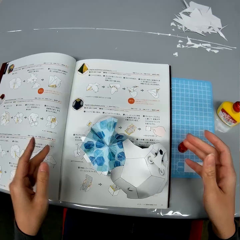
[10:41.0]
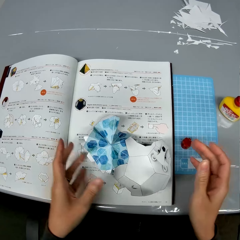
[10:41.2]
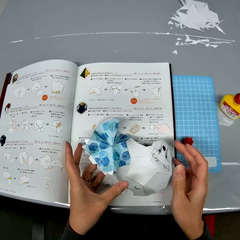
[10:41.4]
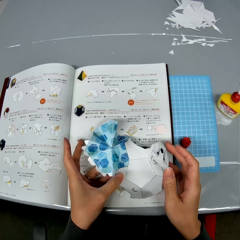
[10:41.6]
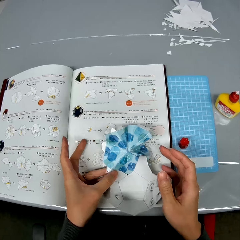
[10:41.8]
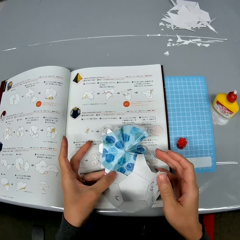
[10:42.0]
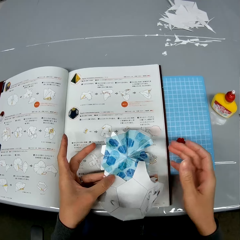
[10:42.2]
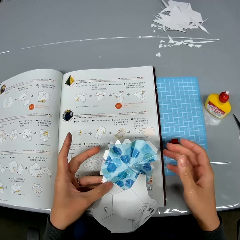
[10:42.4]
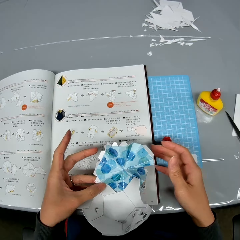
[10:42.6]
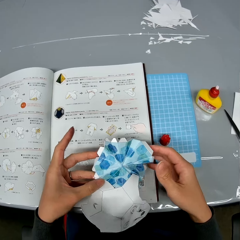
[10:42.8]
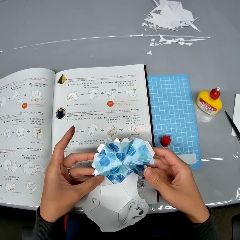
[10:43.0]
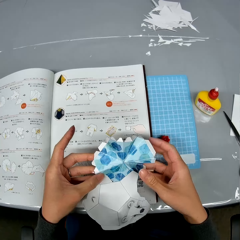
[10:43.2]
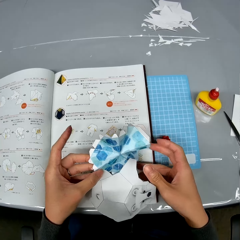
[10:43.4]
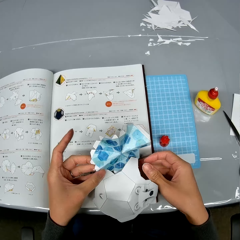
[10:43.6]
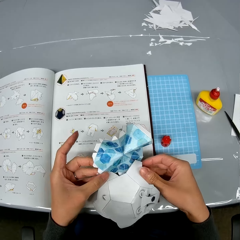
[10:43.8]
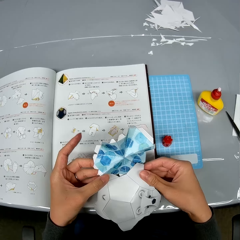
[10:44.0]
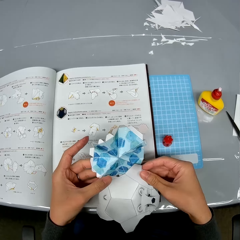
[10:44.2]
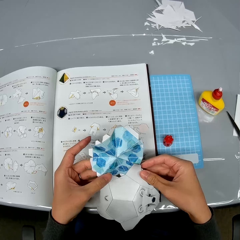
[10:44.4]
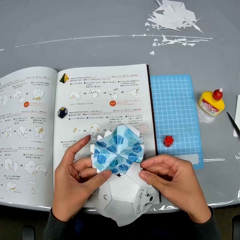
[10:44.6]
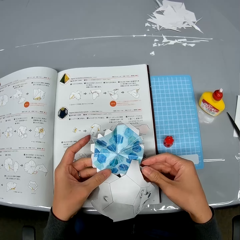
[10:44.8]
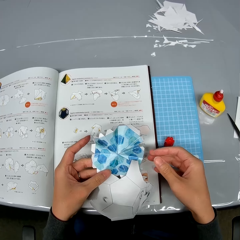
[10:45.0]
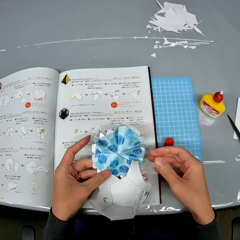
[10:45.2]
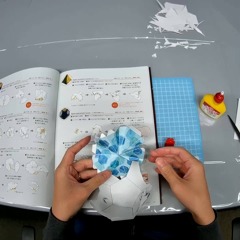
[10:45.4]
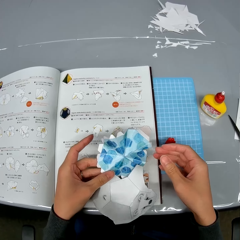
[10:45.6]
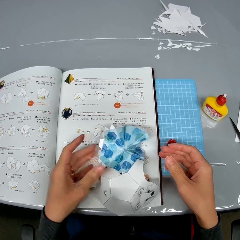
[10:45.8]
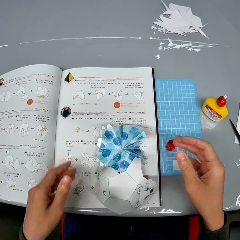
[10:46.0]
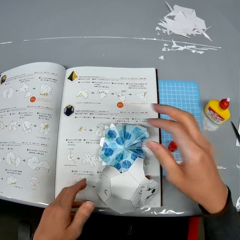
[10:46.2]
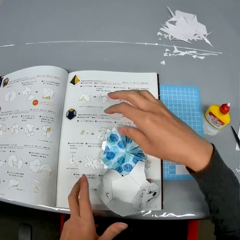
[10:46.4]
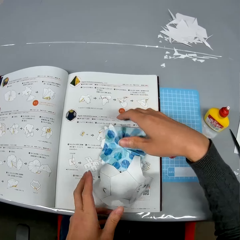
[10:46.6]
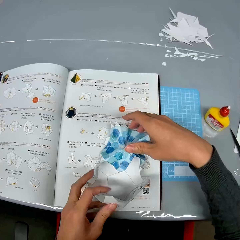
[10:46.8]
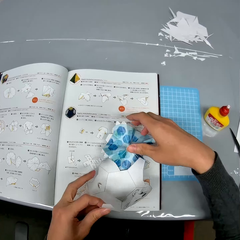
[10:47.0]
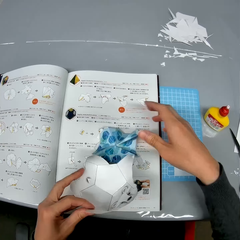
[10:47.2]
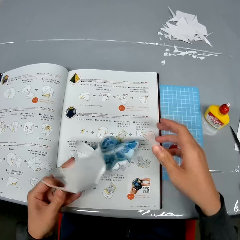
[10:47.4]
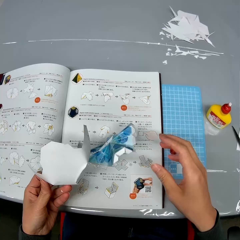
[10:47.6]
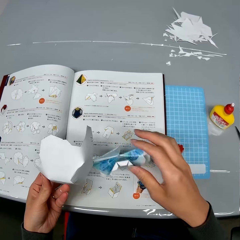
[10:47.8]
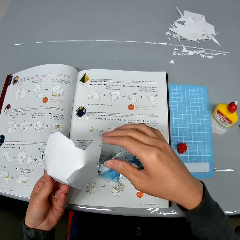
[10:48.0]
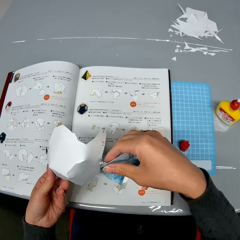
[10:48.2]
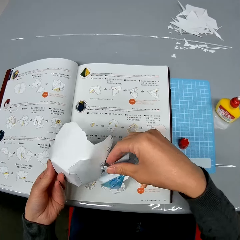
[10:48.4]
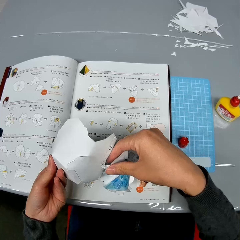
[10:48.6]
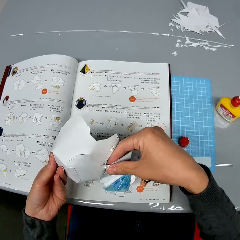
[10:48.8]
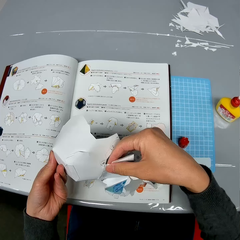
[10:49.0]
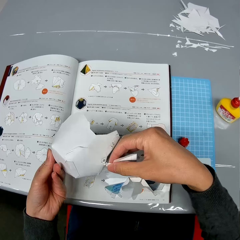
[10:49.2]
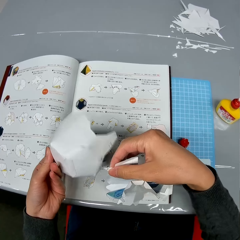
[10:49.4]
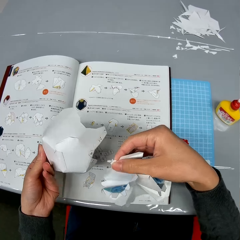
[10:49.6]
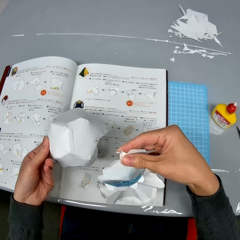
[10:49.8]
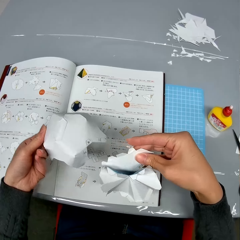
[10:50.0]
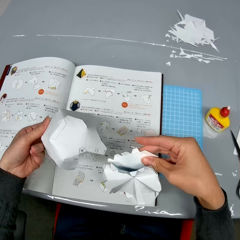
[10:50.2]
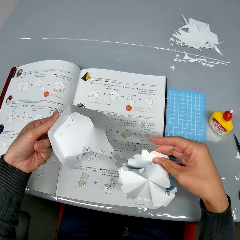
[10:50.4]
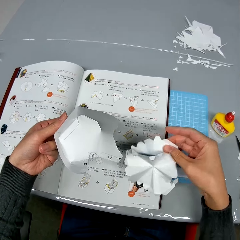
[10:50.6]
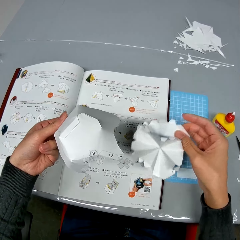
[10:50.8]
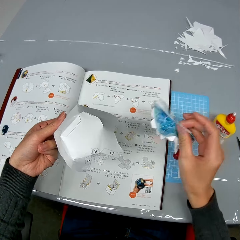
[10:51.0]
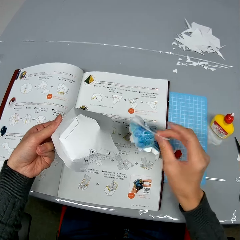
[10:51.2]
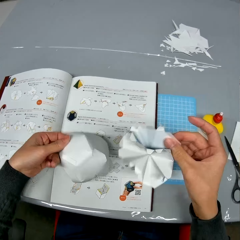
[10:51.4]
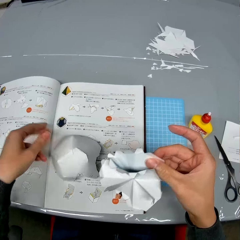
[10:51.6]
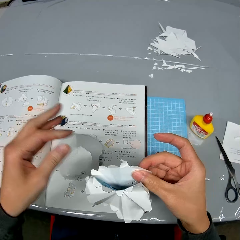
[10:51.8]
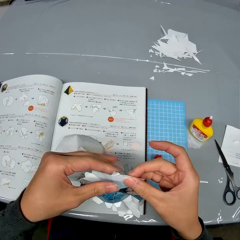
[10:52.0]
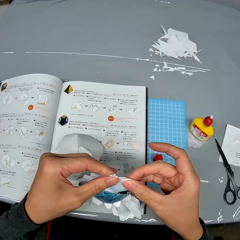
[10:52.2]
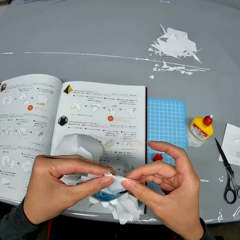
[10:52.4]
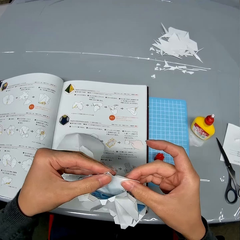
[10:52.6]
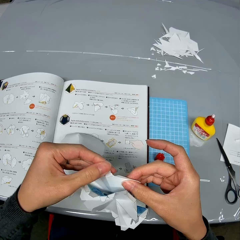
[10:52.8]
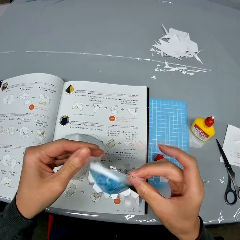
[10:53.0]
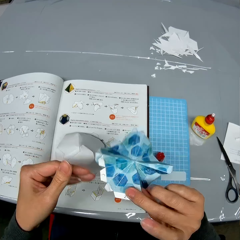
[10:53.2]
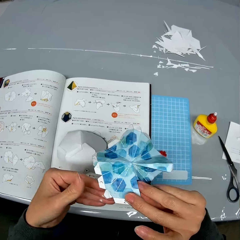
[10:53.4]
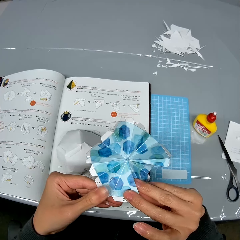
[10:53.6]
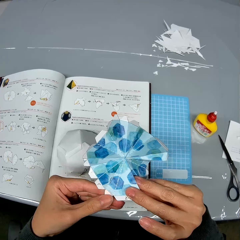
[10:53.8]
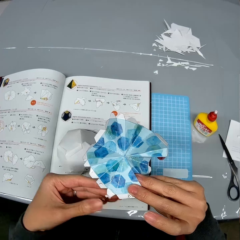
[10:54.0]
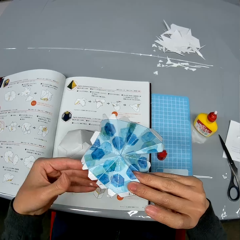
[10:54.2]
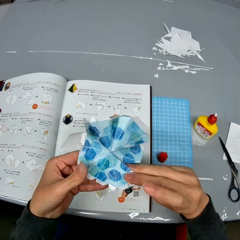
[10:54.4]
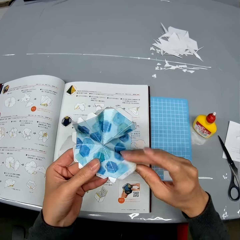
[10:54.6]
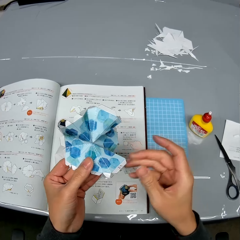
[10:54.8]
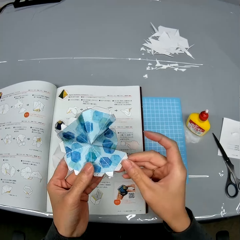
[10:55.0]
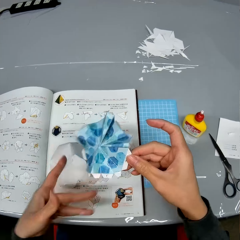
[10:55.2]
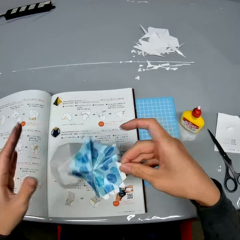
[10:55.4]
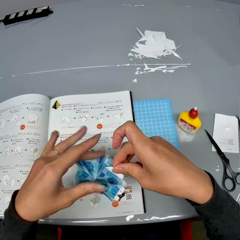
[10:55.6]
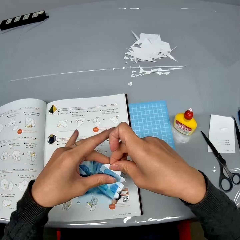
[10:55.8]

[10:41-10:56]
The camera wearer drops the paper crafts or decoration on a manual on the table. They hold the decoration and adjust the paper crafts on the manual. They turn the decoration. They detach one of the paper crafts from the other. They drop one of the paper crafts on the manual. They hold the second paper craft and adjust the second paper craft.

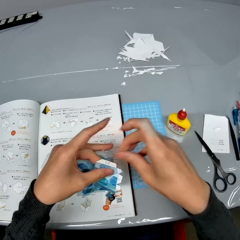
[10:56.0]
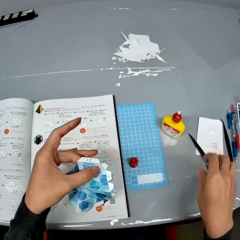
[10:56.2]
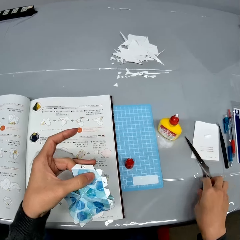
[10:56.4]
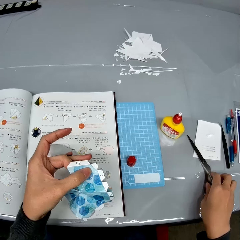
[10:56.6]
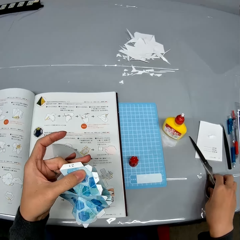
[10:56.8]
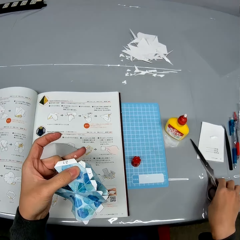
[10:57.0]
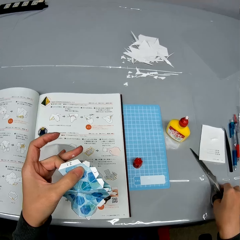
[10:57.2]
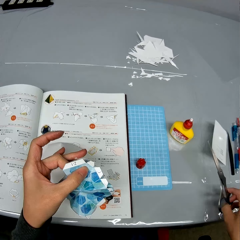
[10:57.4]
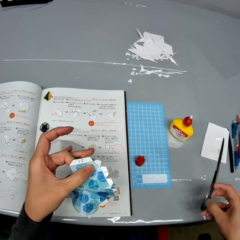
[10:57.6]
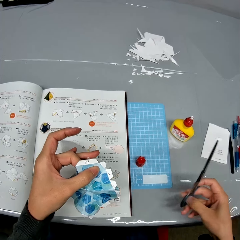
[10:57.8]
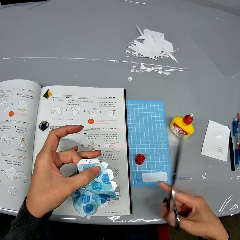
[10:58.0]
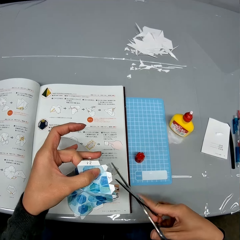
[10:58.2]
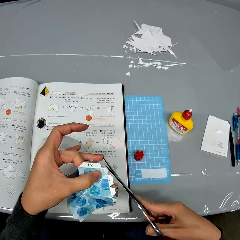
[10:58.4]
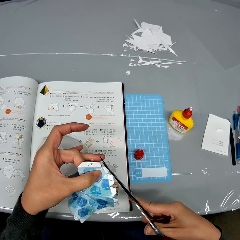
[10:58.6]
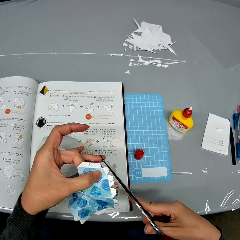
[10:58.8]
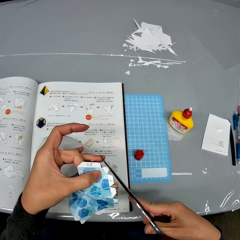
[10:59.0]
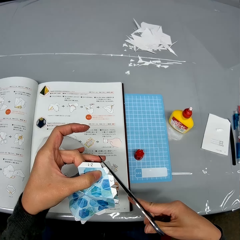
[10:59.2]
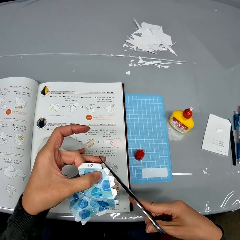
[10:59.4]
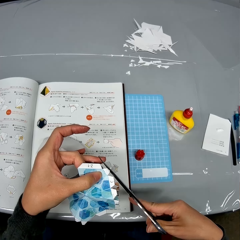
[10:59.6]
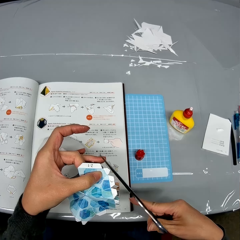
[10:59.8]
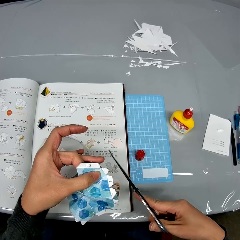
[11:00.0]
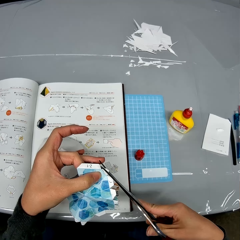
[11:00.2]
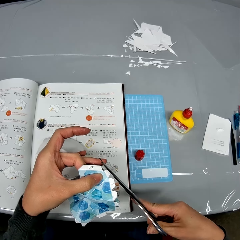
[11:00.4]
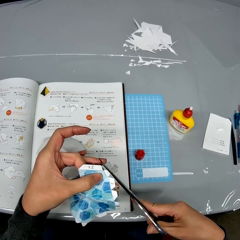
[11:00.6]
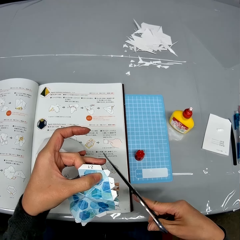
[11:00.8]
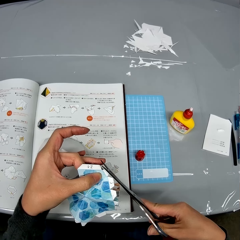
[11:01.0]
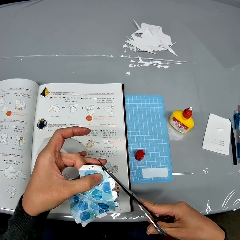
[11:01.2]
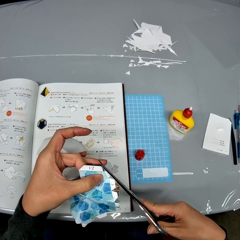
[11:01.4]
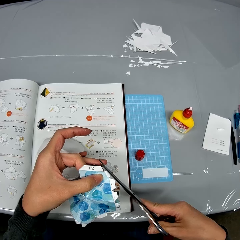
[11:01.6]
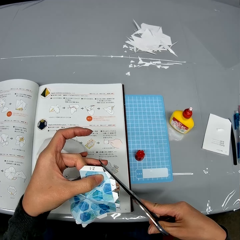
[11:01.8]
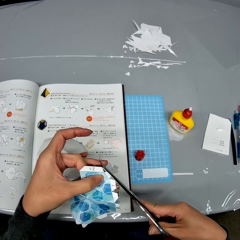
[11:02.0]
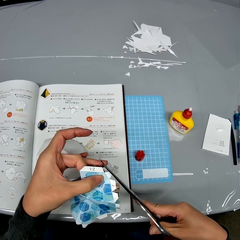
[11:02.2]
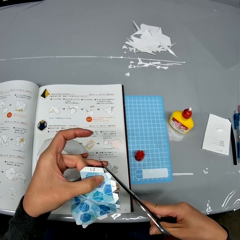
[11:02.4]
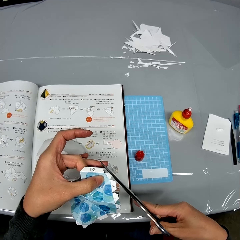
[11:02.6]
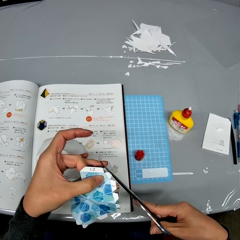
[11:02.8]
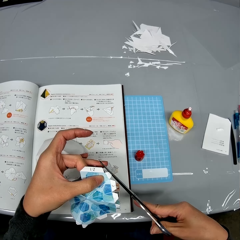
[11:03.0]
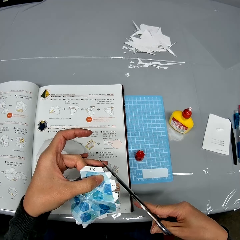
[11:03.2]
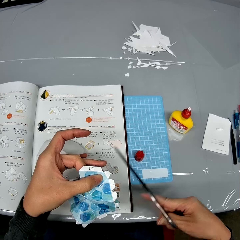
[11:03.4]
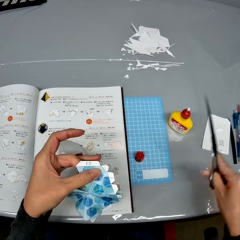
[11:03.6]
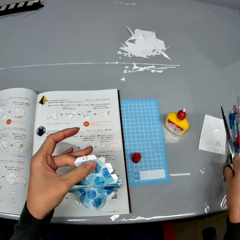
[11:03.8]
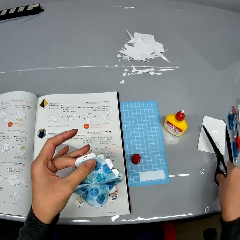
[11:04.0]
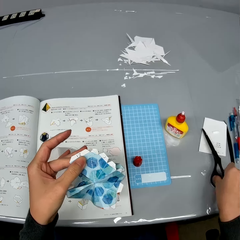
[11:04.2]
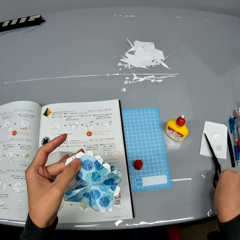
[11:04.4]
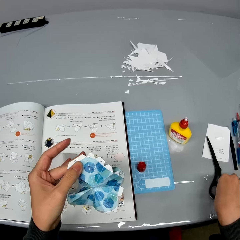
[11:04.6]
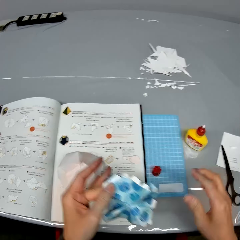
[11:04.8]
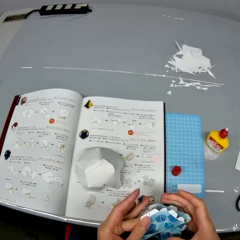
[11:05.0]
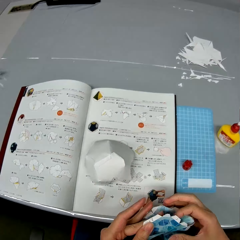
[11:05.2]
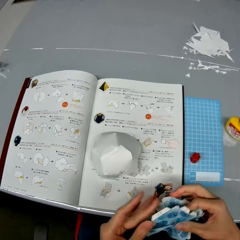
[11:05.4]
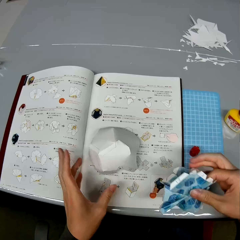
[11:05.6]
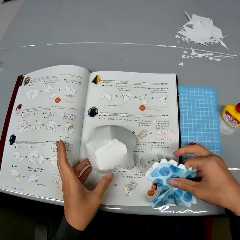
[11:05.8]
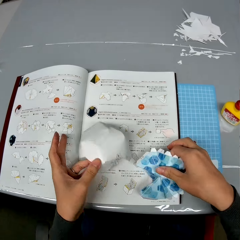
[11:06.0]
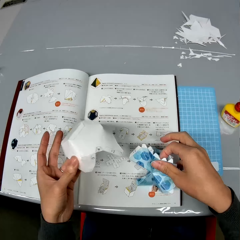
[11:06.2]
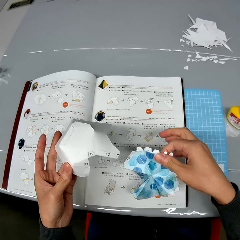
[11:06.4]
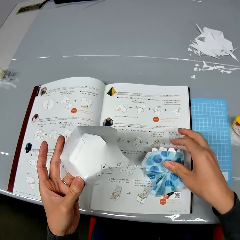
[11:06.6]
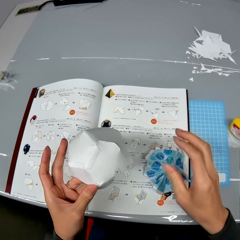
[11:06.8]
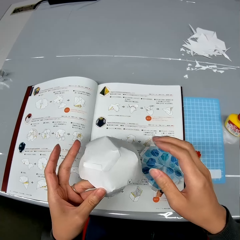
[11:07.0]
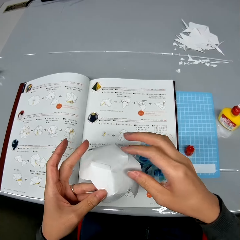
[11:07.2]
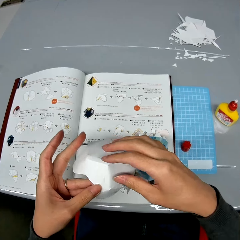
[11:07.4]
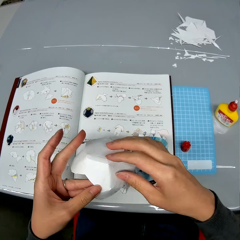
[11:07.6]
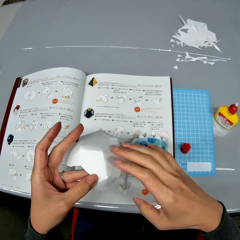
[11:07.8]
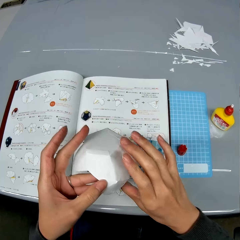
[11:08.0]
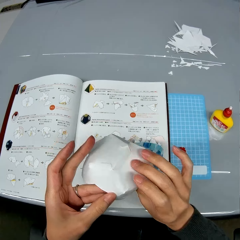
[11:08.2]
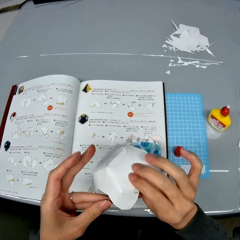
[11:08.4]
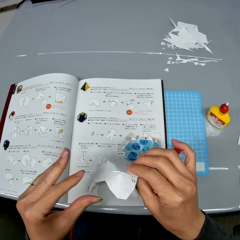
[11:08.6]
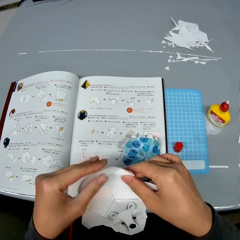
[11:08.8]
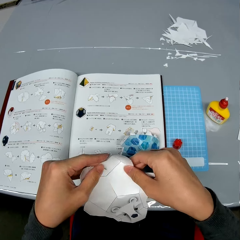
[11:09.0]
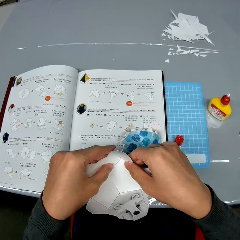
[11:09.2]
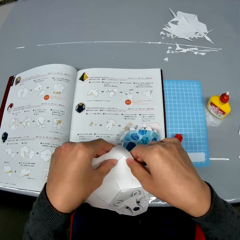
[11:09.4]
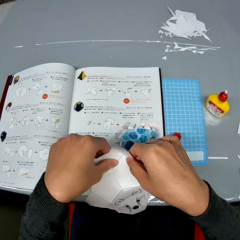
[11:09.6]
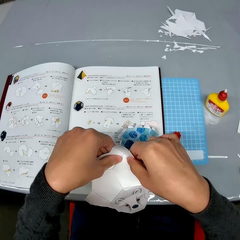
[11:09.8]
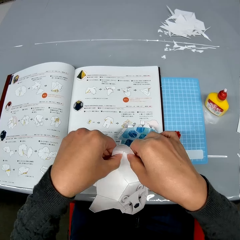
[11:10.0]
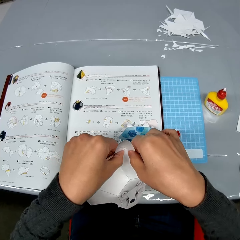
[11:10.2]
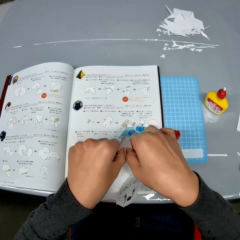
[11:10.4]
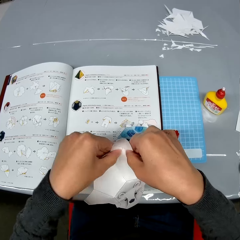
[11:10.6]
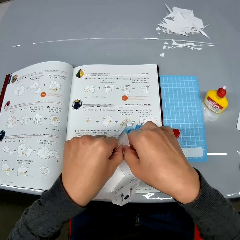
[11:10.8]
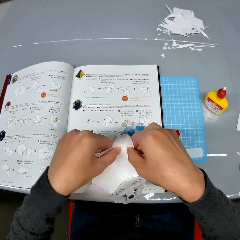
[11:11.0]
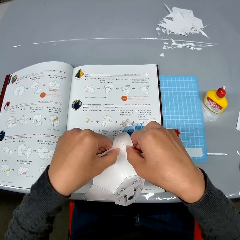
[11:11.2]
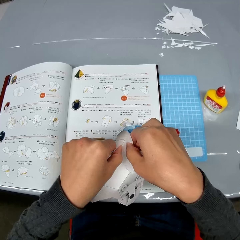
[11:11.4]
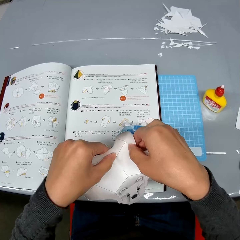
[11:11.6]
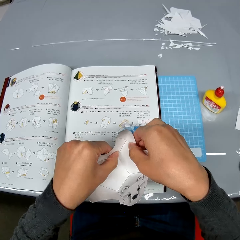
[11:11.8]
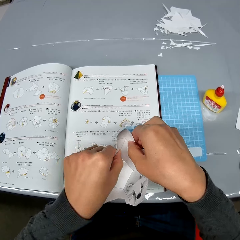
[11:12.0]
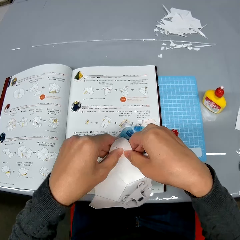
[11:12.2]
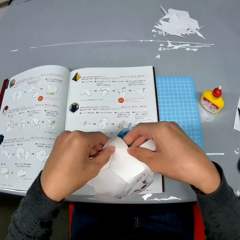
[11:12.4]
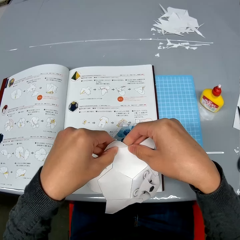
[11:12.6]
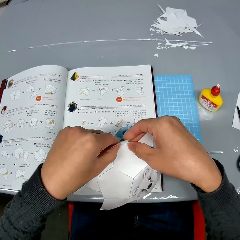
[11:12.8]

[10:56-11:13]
The camera wearer picks up a pair of scissors from the table. They hold the pair of scissors. They cut the edges of the second paper craft. They drop the scissors on the table. They hold the second paper craft with both hands. They drop the second paper craft on the manual and pick up the first paper craft from the manual. They hold the decoration. They adjust the first paper craft with both hands. They fix the decoration.
